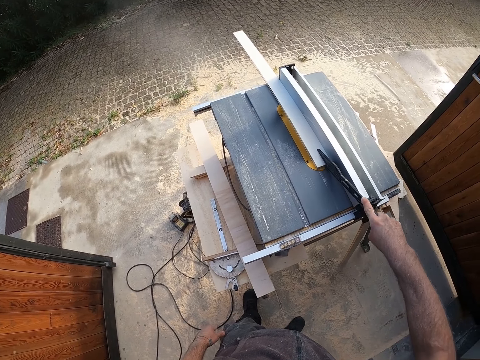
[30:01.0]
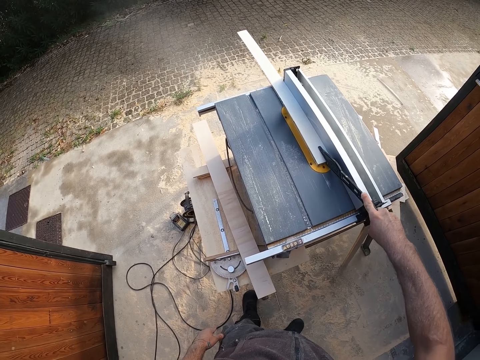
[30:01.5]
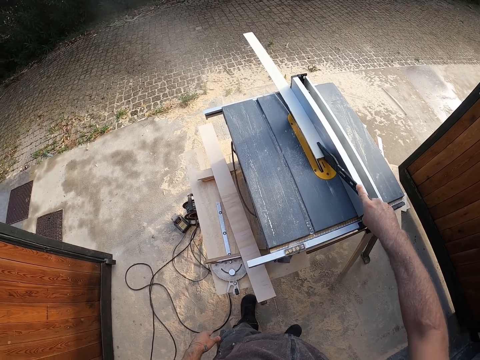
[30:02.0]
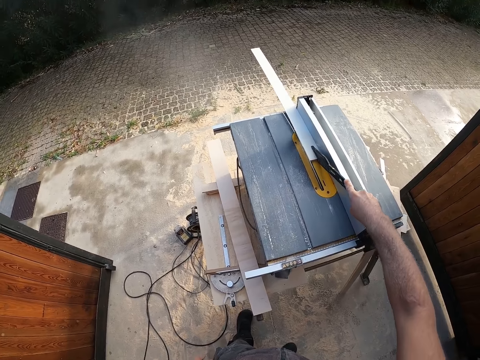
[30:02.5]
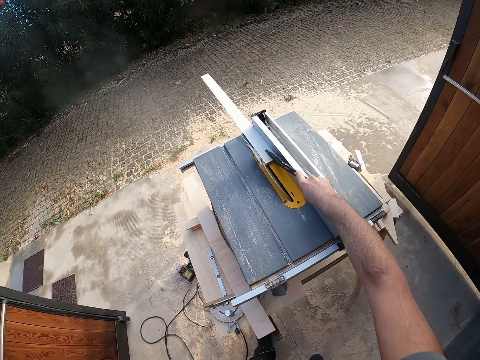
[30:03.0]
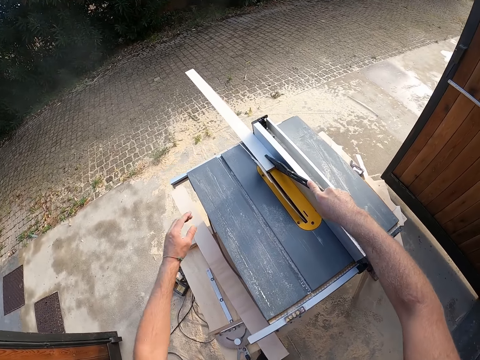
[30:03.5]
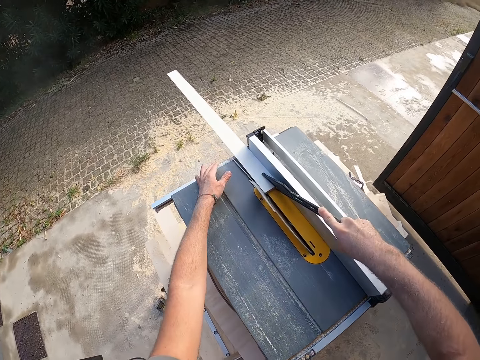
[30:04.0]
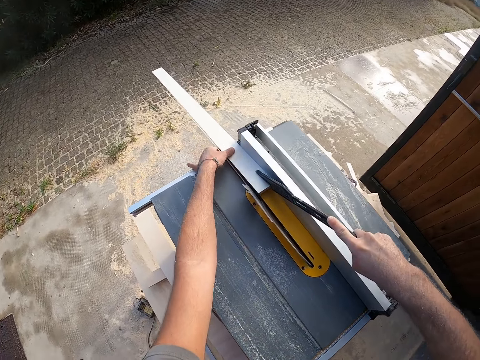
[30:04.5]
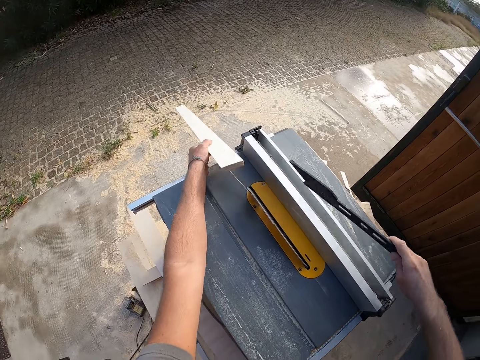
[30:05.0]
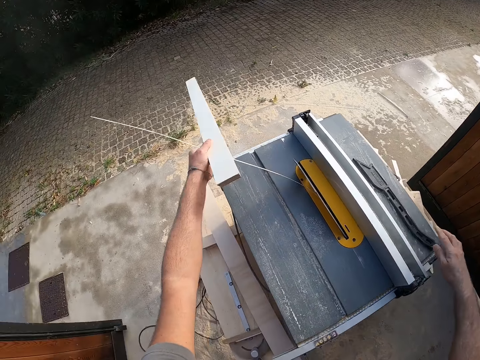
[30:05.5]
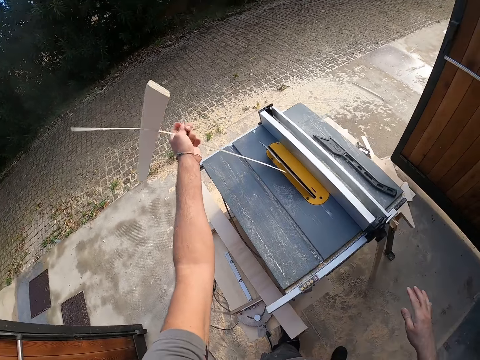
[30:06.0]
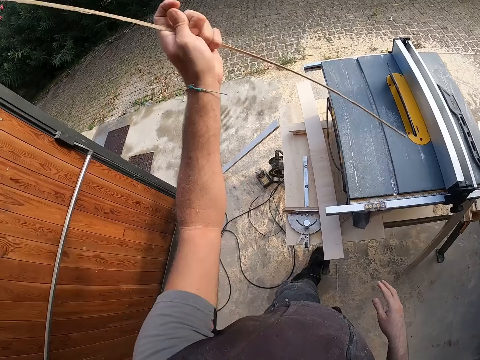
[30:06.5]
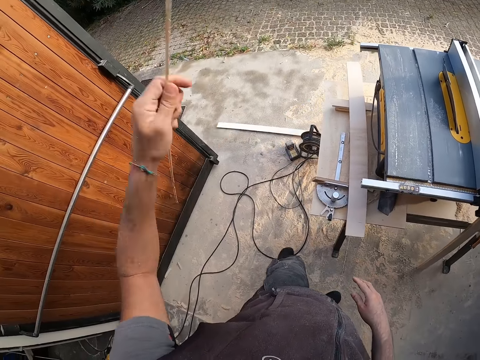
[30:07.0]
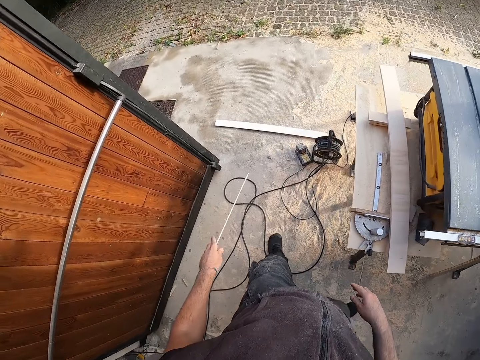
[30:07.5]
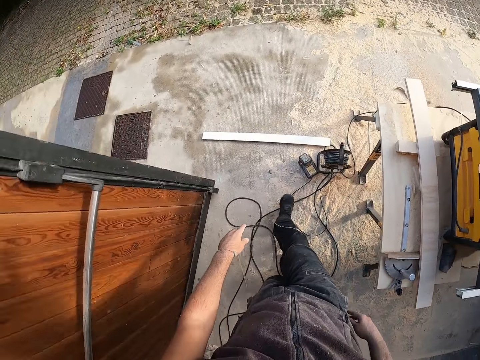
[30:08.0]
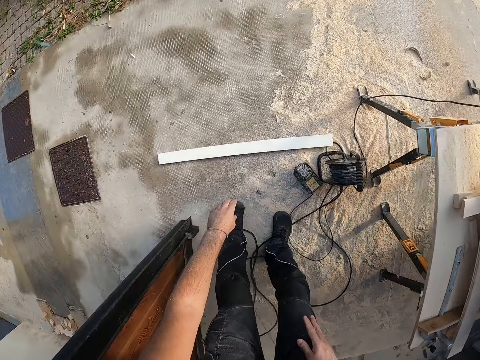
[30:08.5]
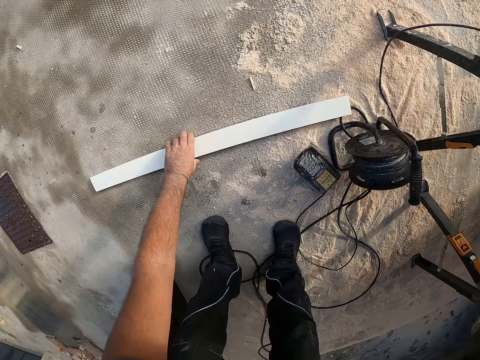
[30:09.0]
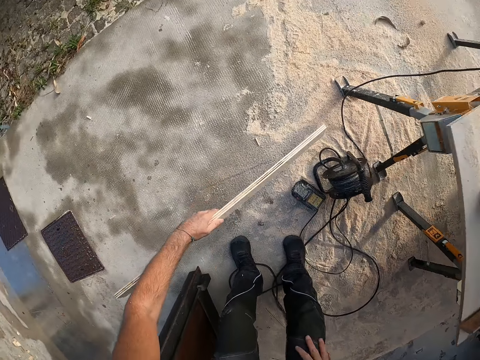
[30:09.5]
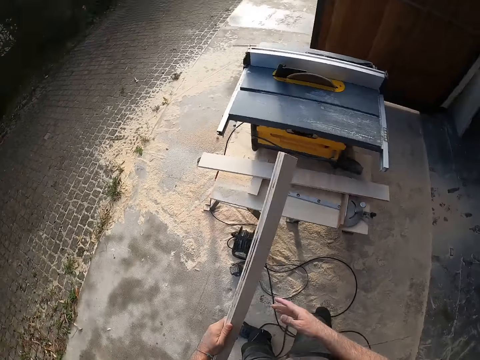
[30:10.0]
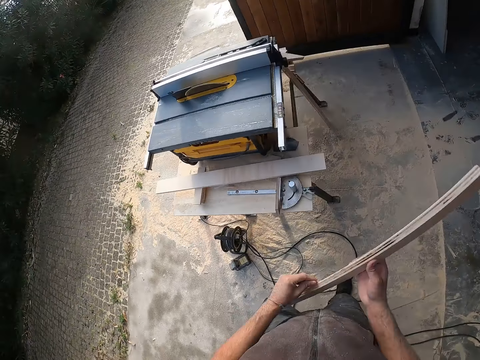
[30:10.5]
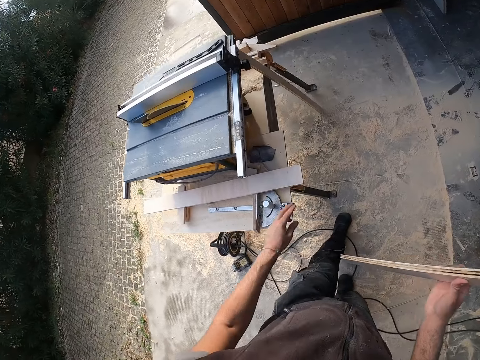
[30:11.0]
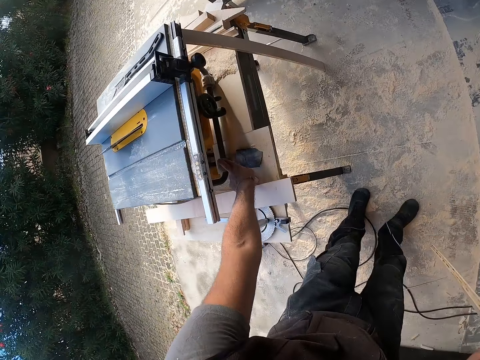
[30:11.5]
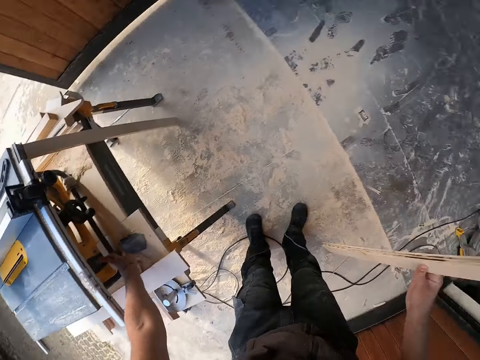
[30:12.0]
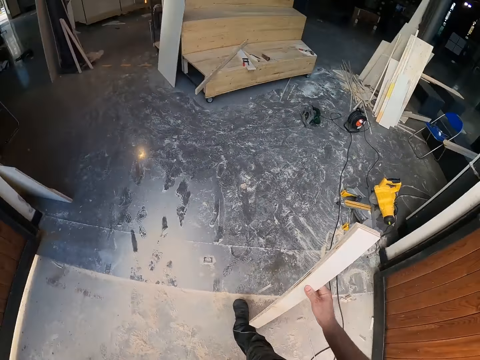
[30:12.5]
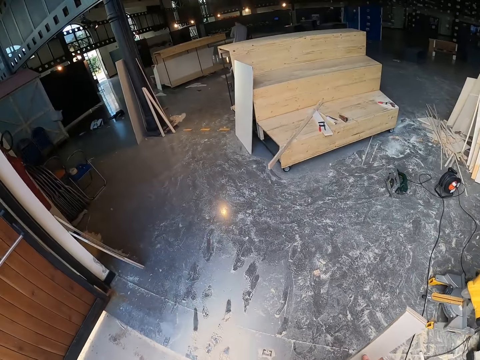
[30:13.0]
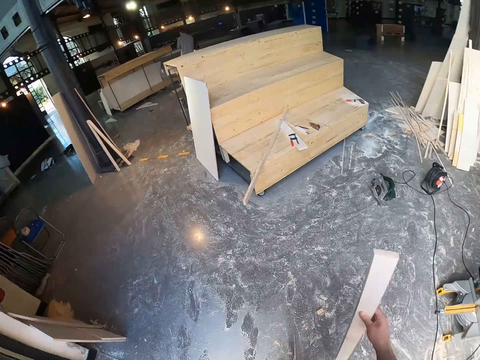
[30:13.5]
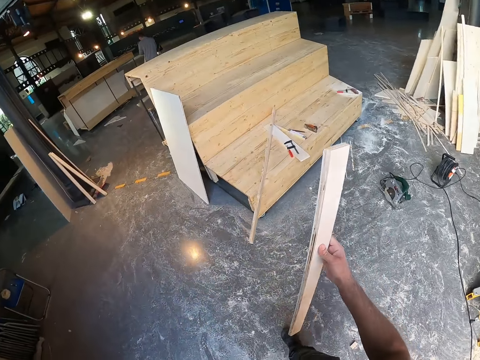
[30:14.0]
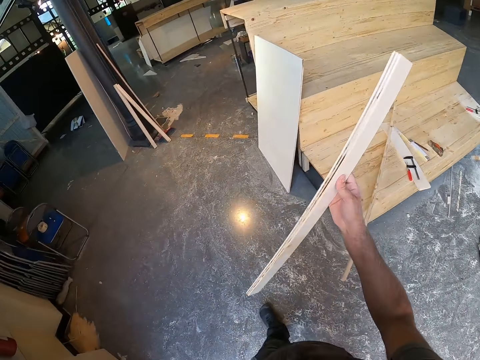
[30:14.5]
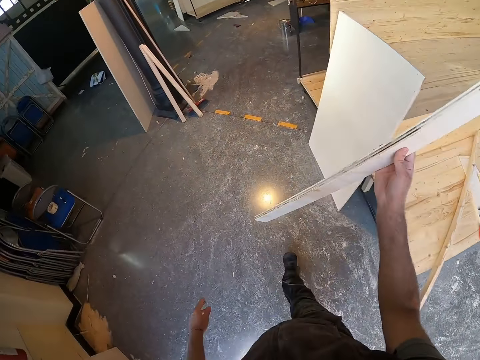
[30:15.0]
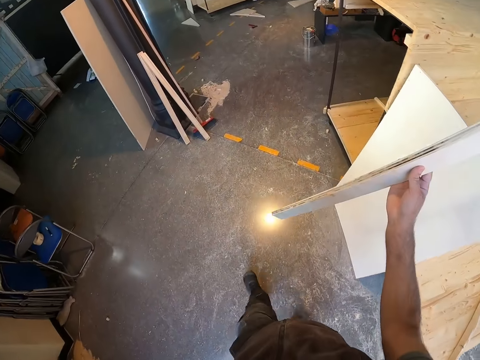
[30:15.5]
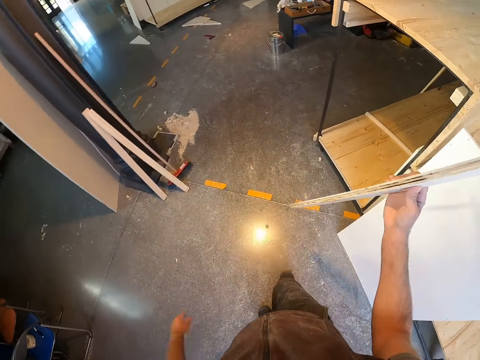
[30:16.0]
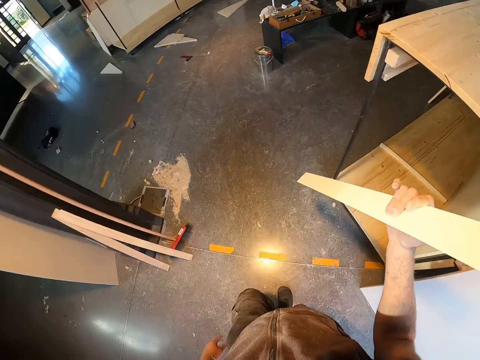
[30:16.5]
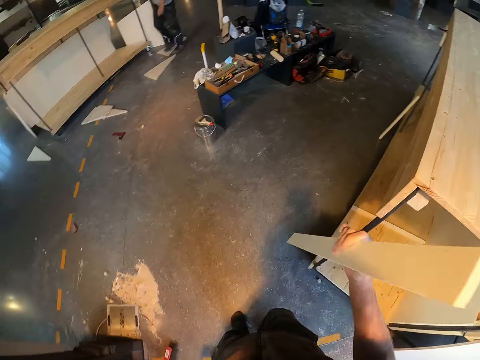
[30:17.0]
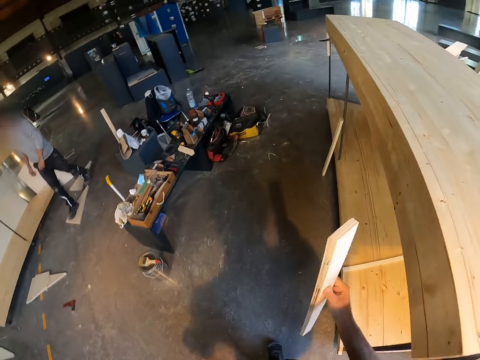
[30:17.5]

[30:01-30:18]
The camera wearer holds the plywood with his left hand. He picks up the wood plank. He drops the metal tool on the work bench with his right hand. He drops the plywood in his left hand to the floor. He picks up the plywood from the floor with his left hand. He holds the plywood with both hands. He puts off the cutting machine with his left hand. He walks around.

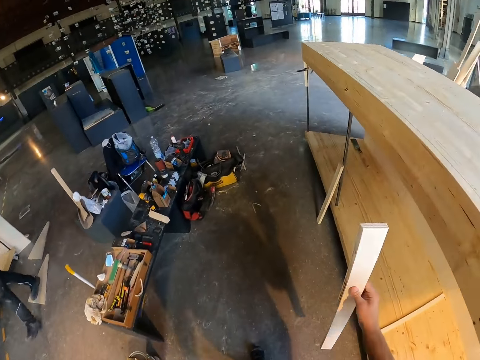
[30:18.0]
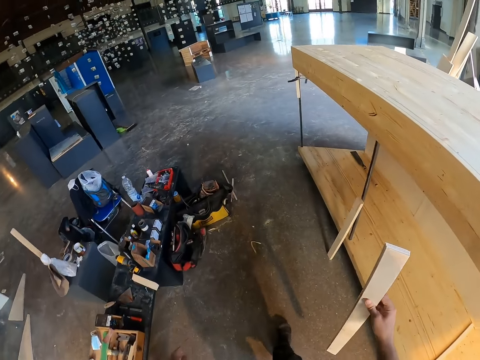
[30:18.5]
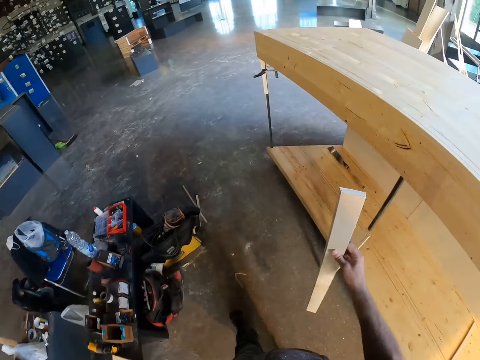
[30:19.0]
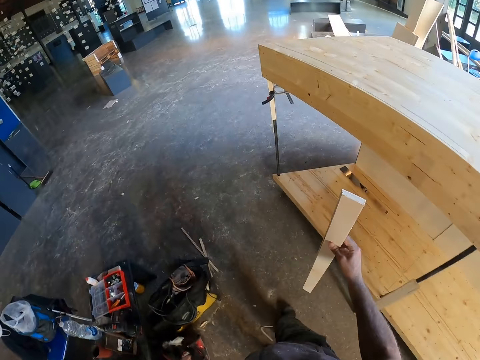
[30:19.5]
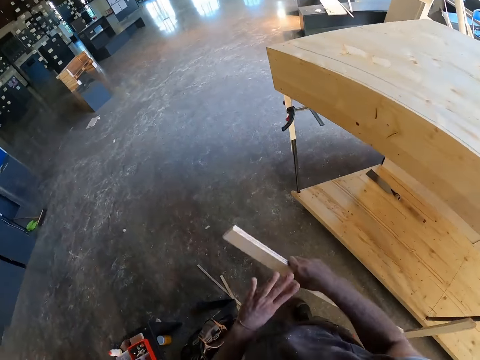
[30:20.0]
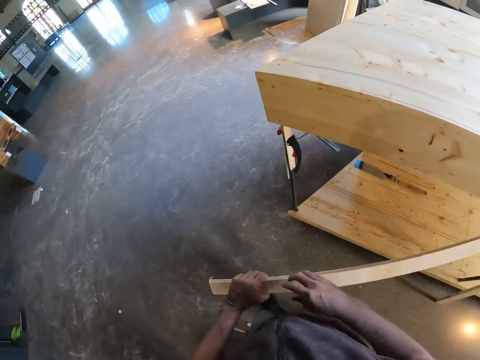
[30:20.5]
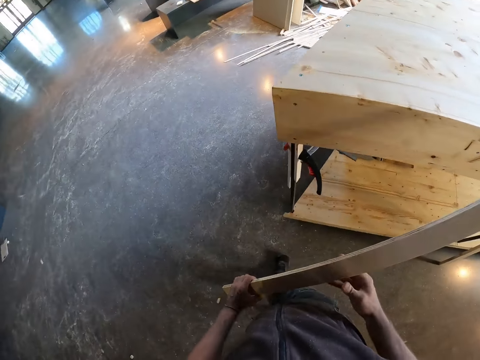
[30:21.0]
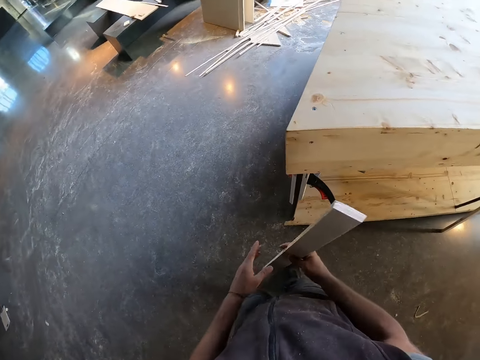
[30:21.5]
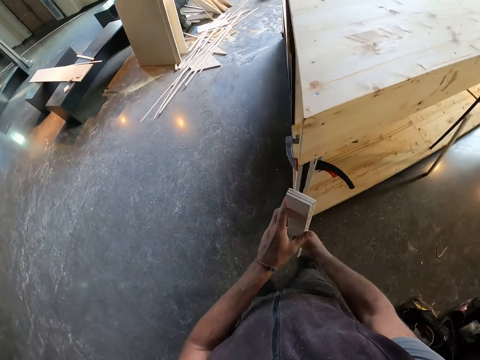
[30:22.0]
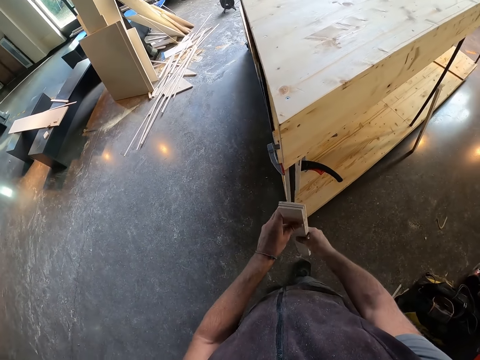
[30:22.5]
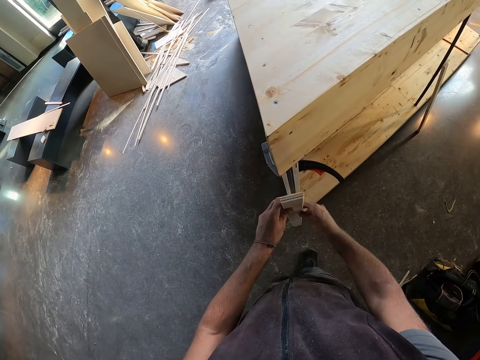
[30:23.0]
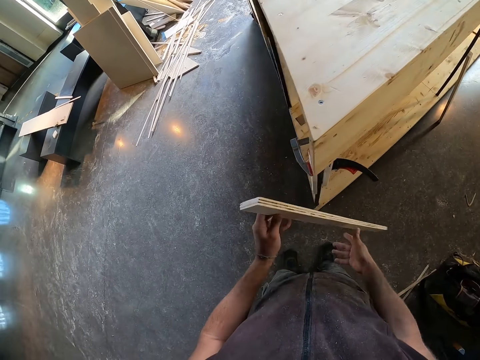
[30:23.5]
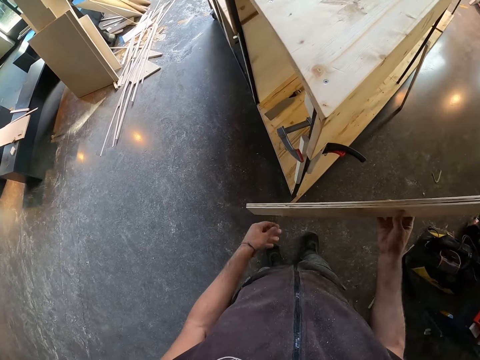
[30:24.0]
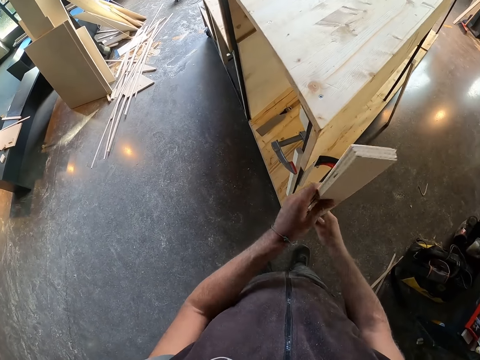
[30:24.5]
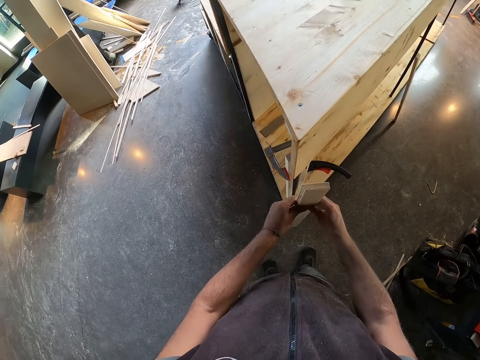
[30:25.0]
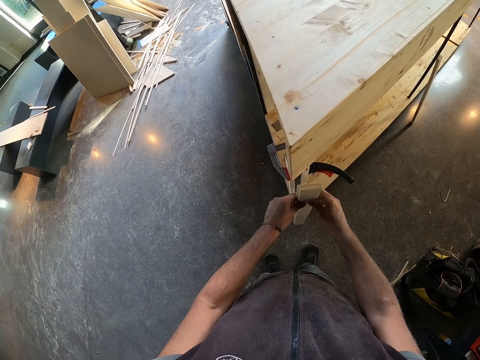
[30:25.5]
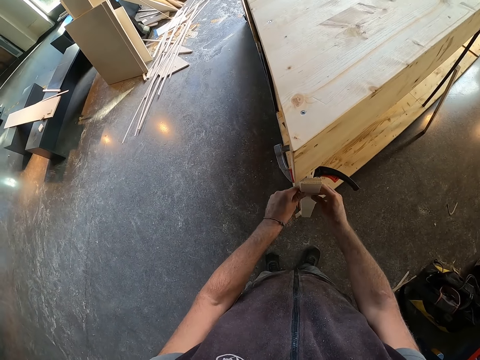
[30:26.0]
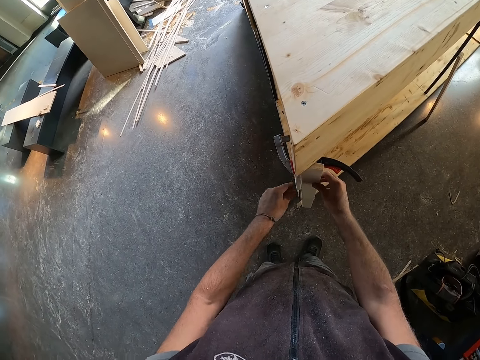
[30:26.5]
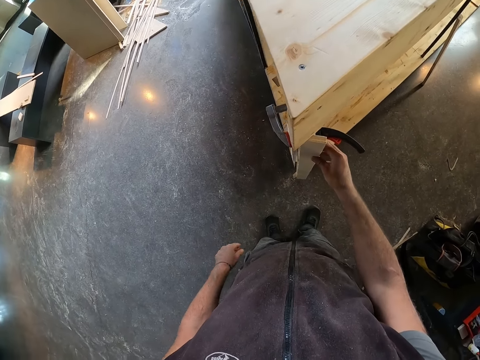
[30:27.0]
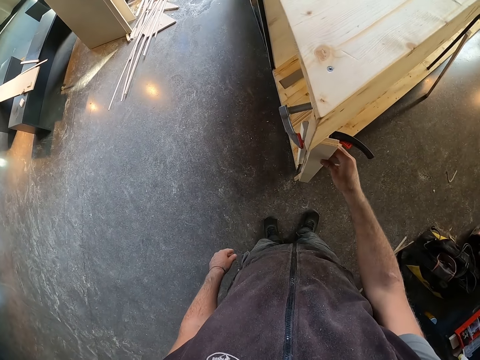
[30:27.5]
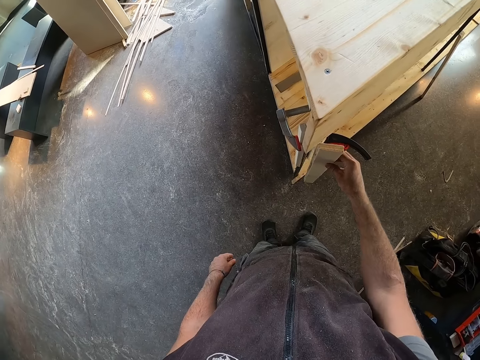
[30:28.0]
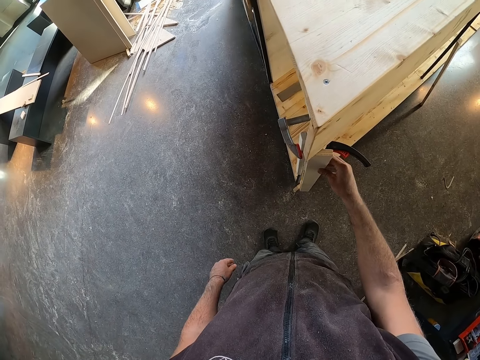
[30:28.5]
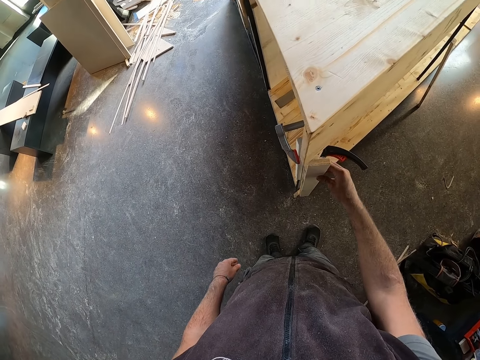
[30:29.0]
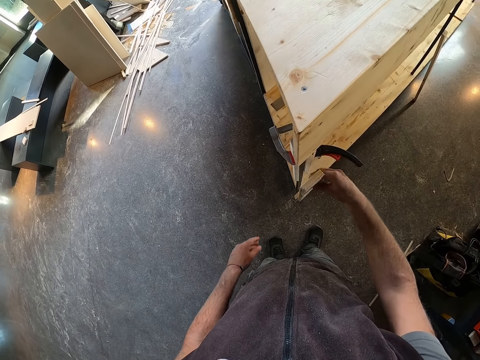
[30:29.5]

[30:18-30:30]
The camera wearer holds the plywood with both hands. He puts the wood plank against the structure. He measures the plywood with a tape with his right hand.
